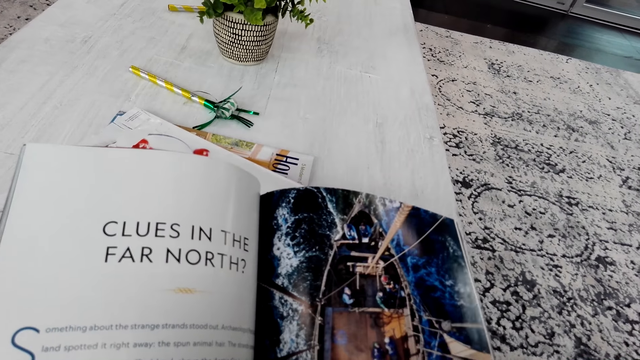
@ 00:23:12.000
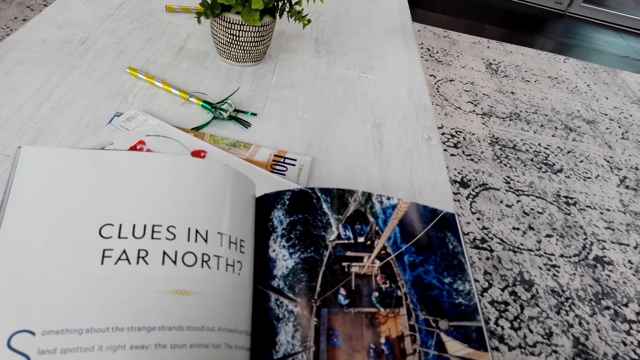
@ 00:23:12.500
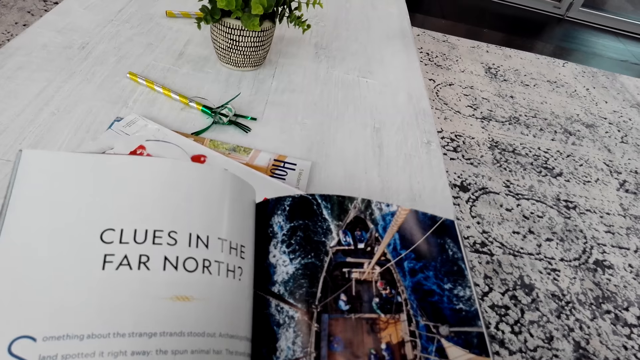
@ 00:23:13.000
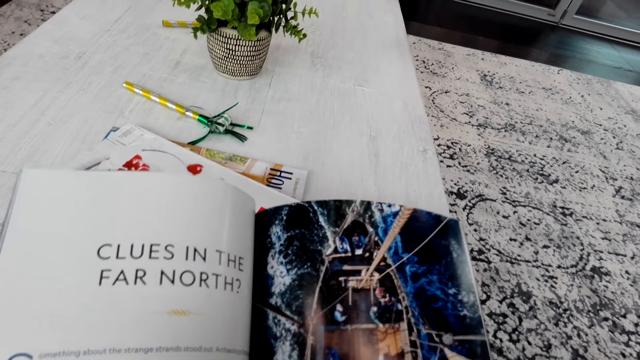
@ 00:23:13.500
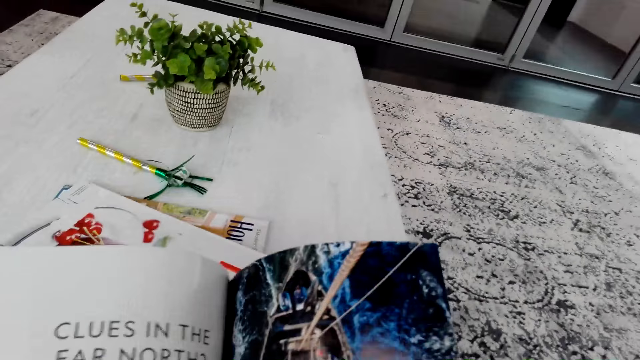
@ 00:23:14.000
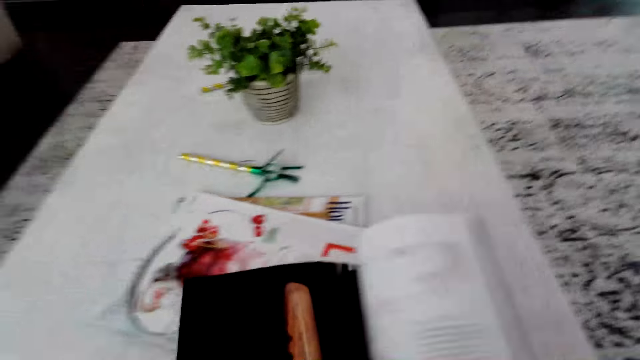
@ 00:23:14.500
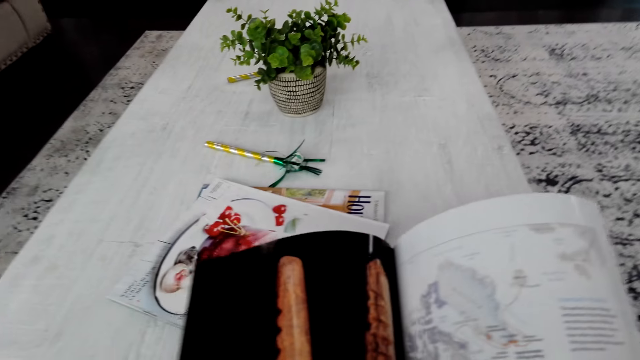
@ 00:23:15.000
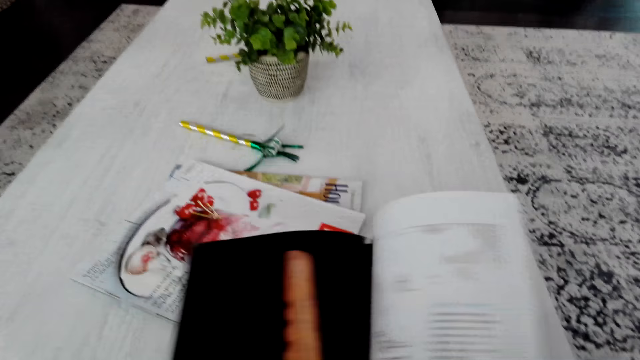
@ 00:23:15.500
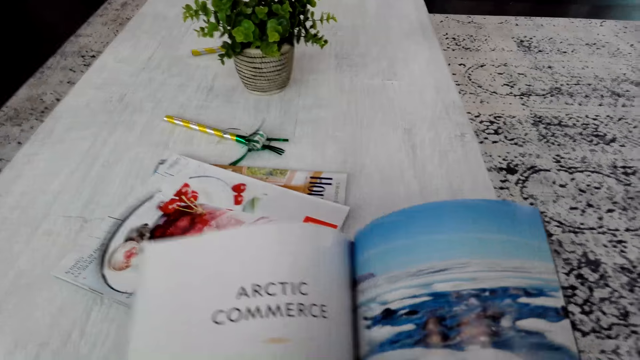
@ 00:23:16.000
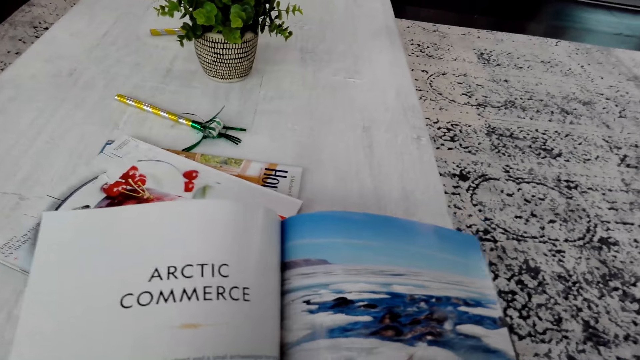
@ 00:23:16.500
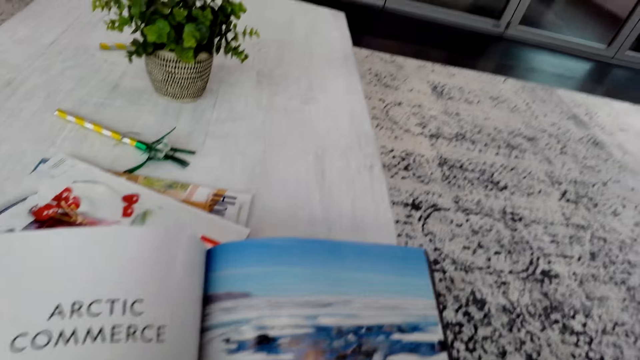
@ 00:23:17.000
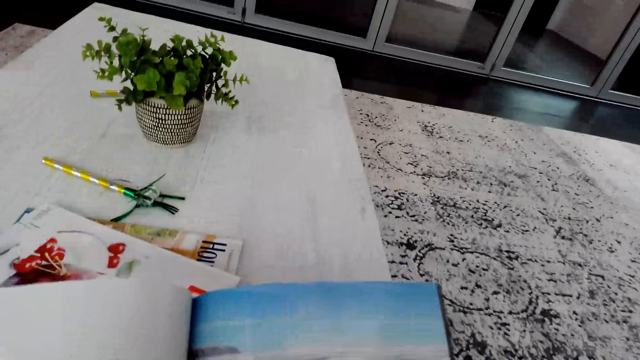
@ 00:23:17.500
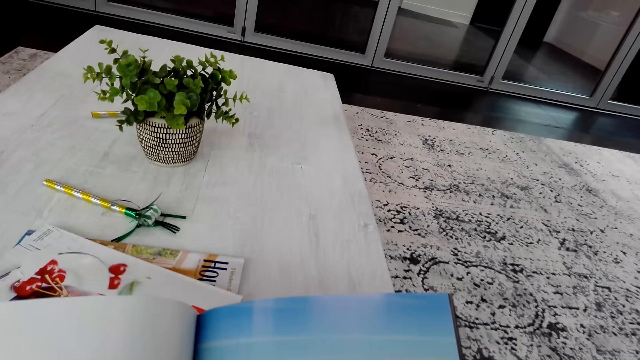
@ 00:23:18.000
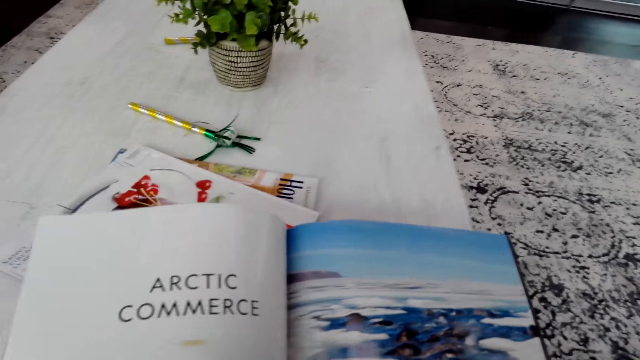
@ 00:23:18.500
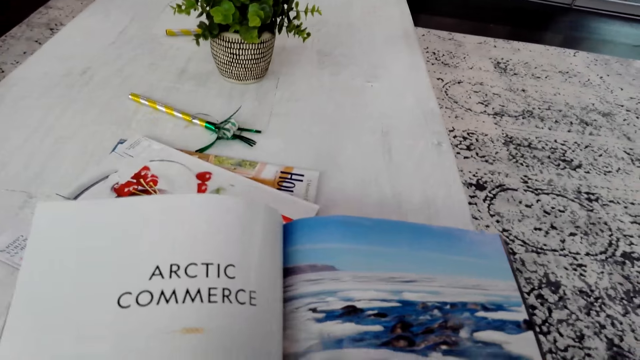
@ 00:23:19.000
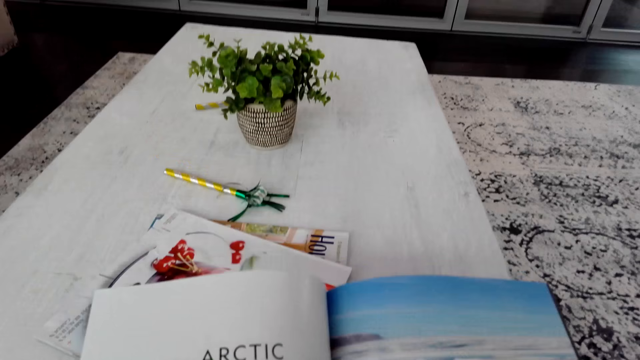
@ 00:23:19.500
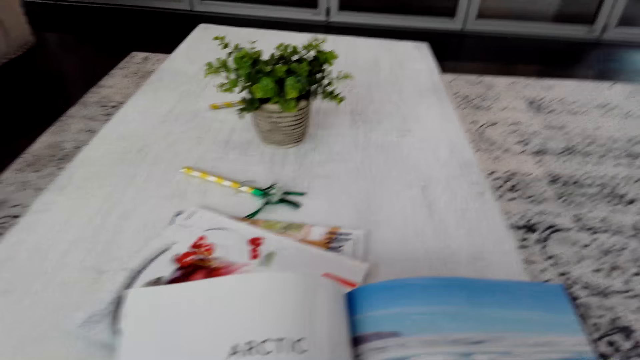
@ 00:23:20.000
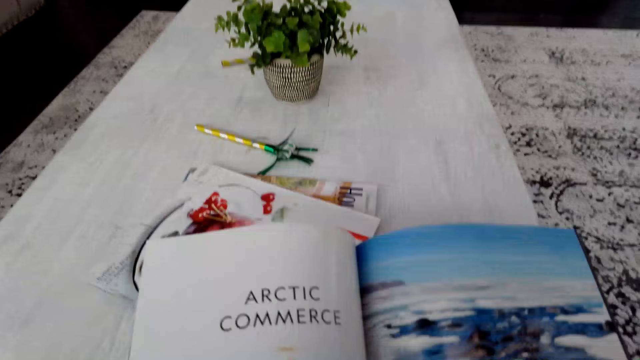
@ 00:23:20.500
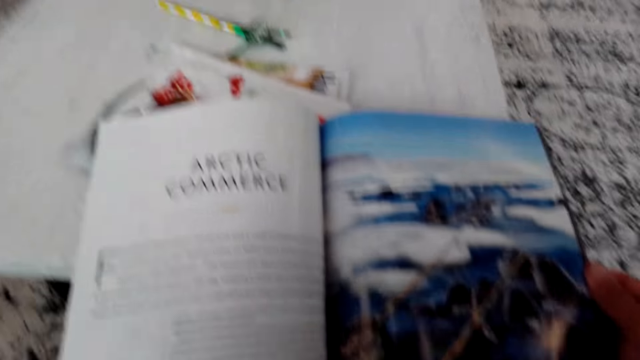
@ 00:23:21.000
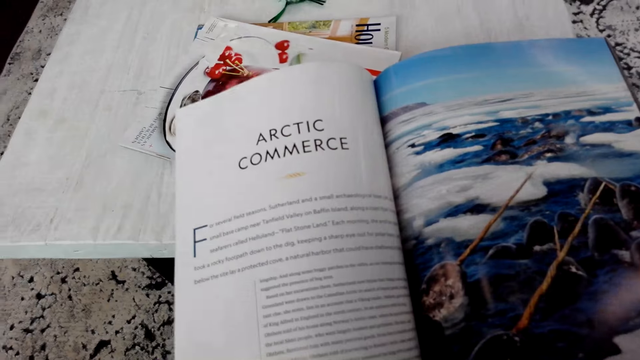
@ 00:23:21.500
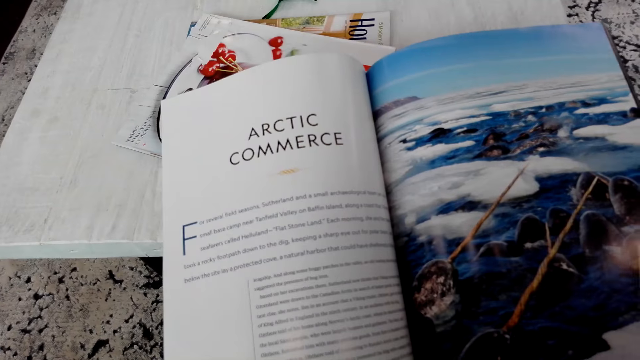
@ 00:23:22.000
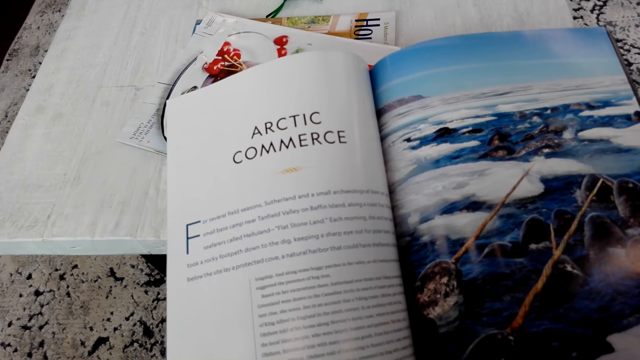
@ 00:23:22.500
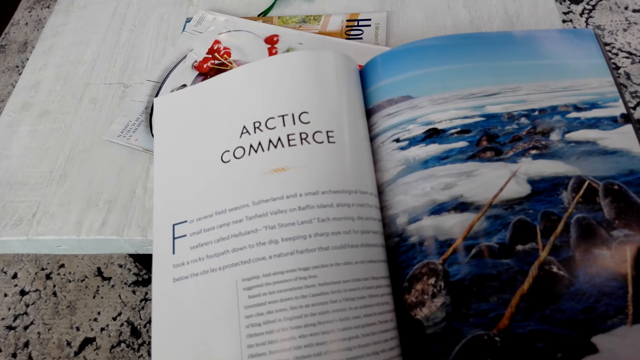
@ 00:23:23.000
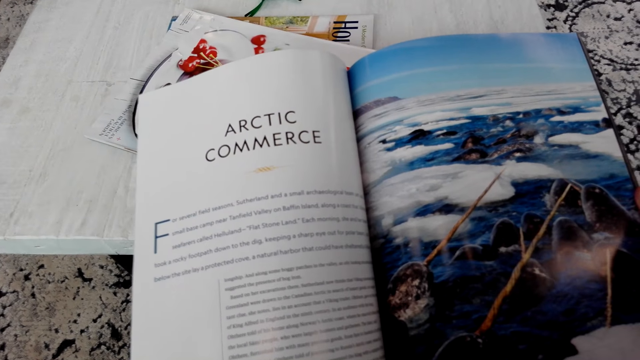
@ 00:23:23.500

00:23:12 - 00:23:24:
The camera wearer turns a page in the book. They turn another page in the book. They read the book.

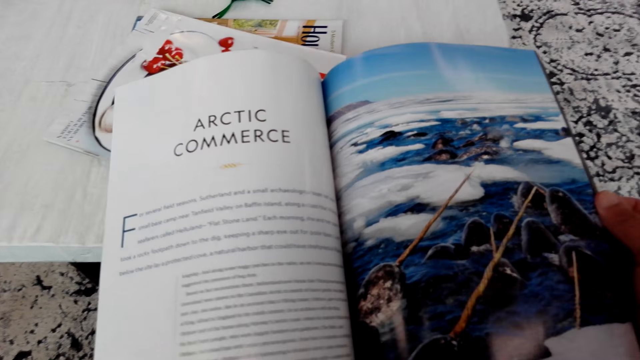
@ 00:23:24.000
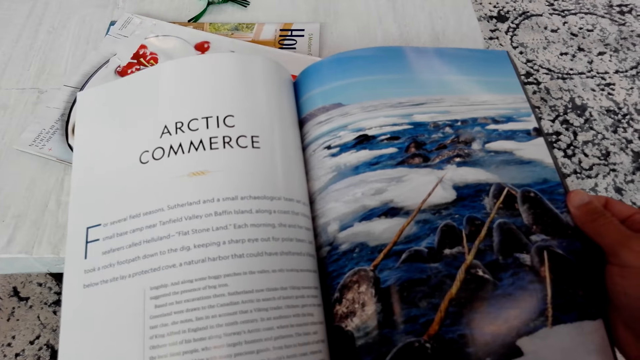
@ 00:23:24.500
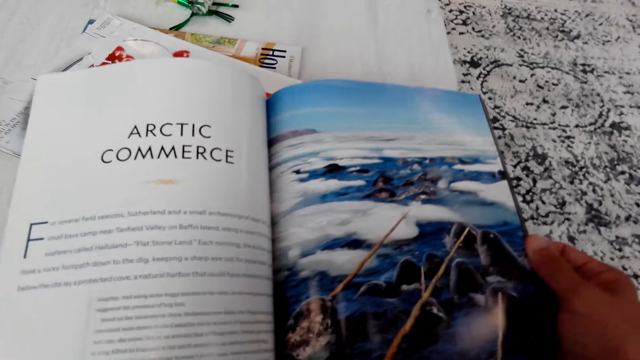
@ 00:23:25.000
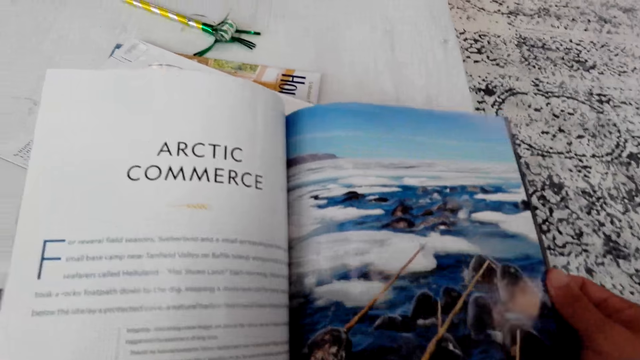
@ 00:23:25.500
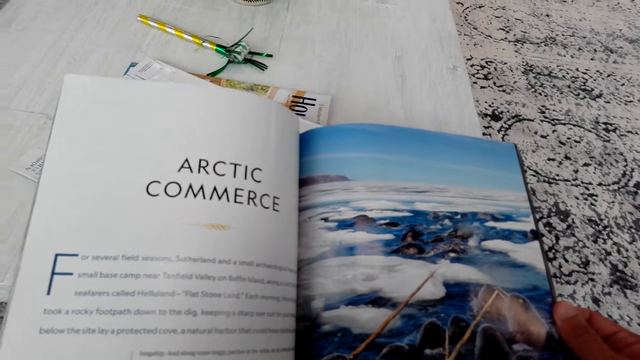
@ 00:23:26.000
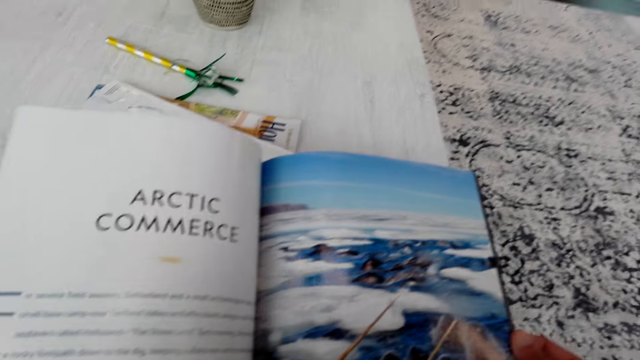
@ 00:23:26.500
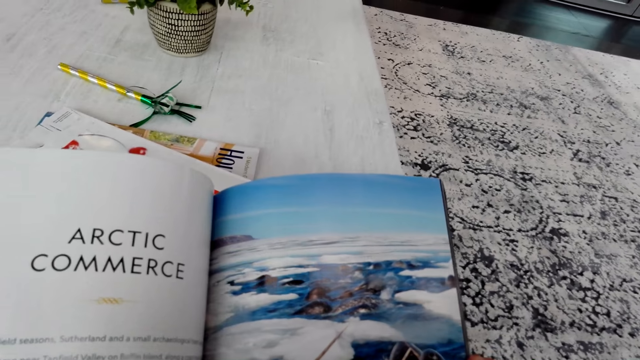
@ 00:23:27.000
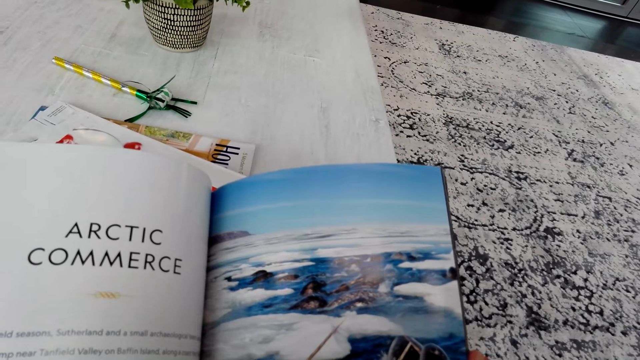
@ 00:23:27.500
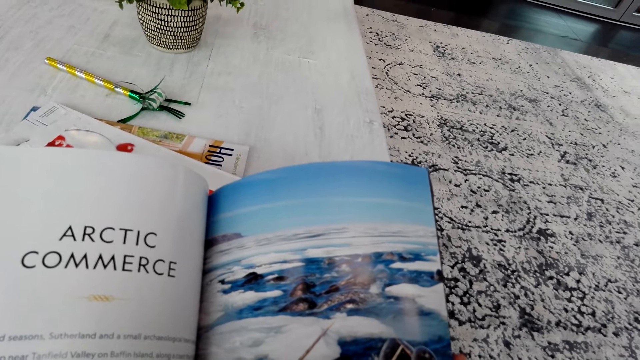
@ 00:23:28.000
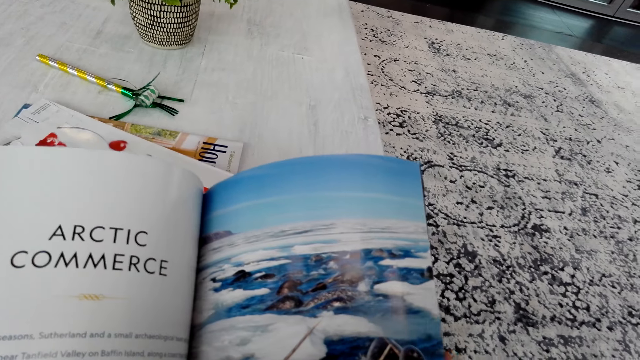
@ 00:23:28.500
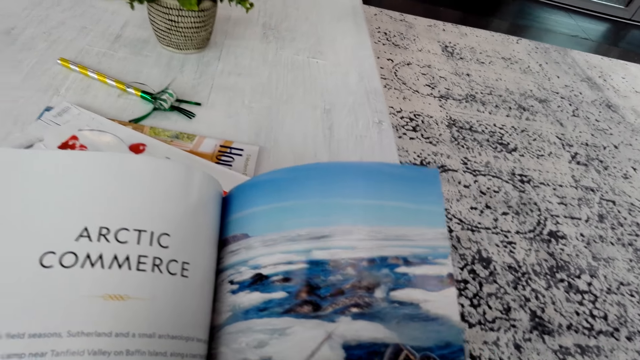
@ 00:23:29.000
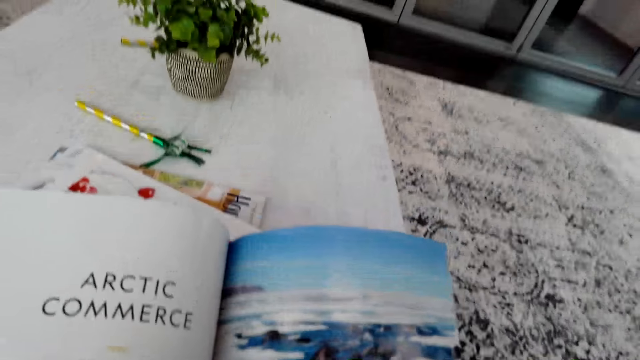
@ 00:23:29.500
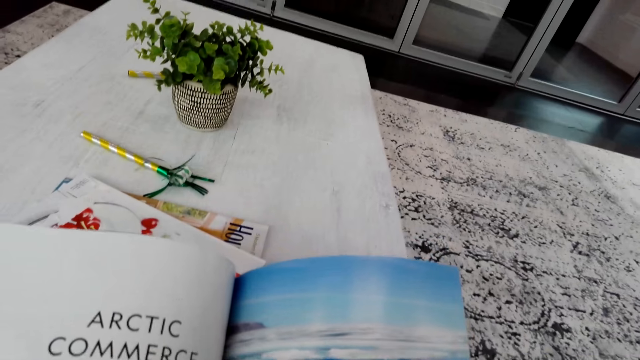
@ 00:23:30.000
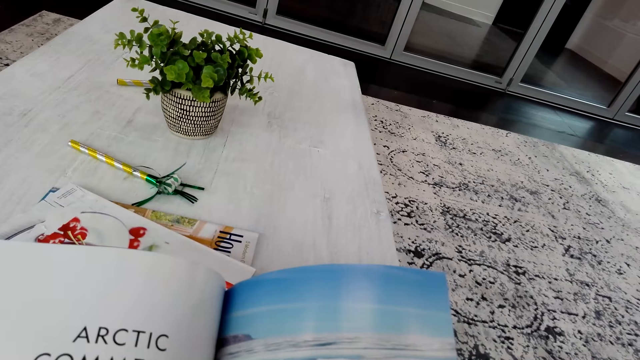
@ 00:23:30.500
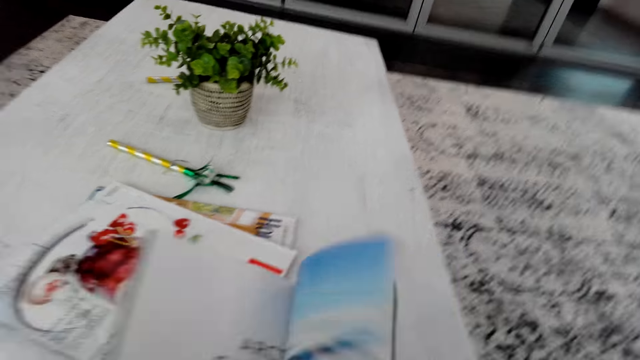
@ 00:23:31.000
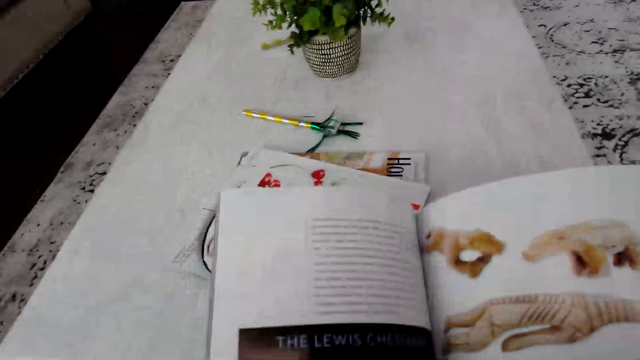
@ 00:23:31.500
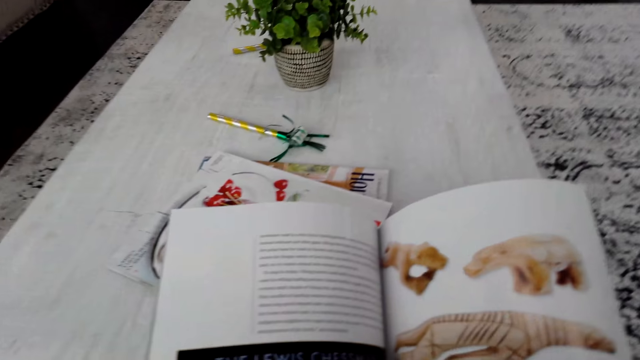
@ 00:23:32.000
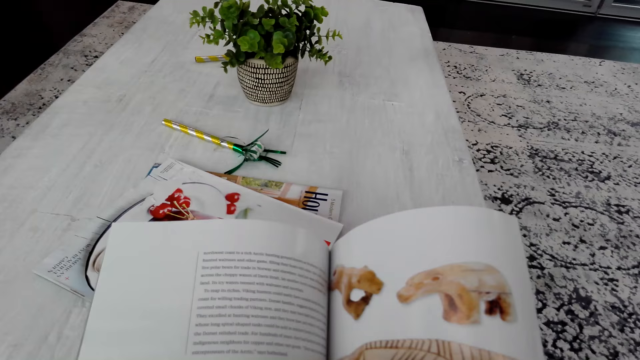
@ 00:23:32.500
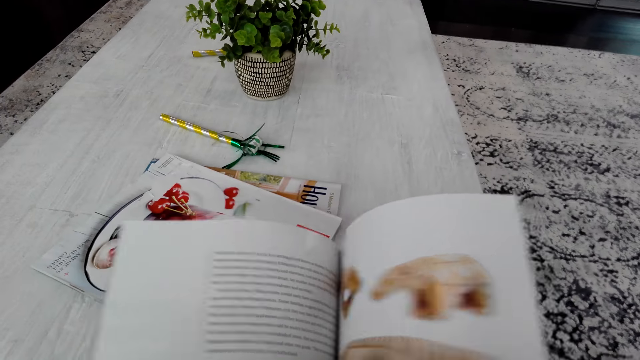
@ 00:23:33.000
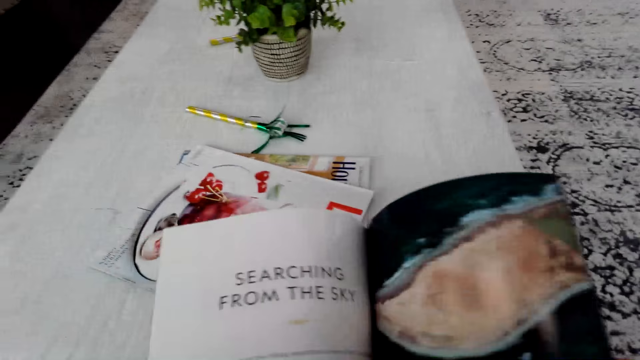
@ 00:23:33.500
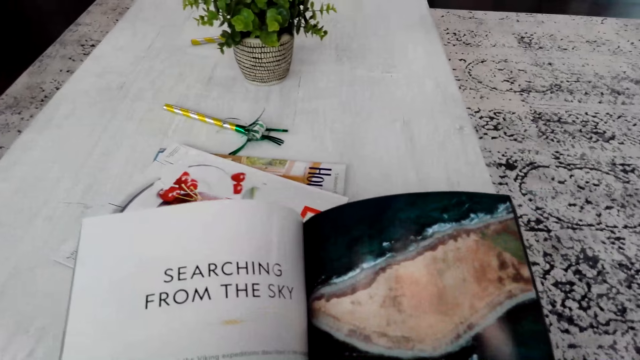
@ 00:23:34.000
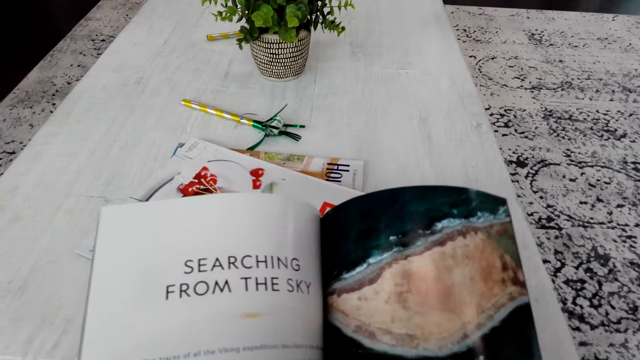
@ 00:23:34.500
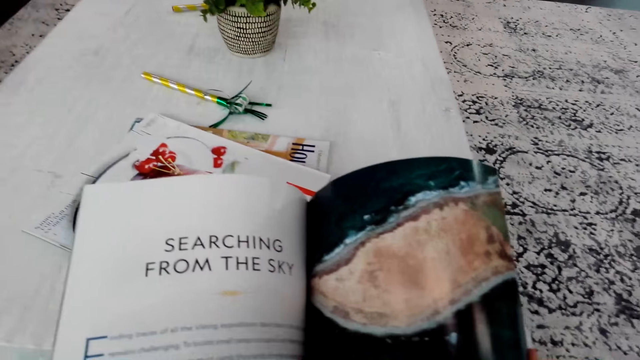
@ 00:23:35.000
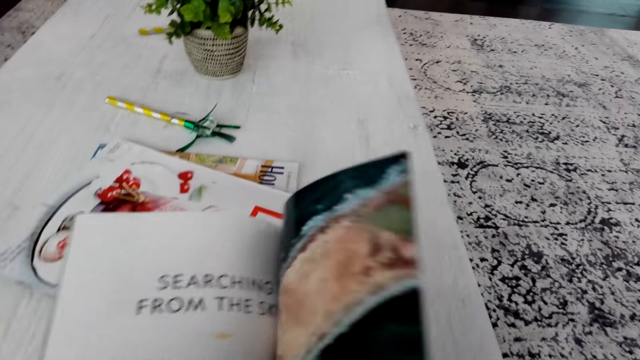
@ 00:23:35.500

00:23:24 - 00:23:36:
The camera wearer reads the magazine. They turn a page in the book. They turn a page in the book again. They open the magazine bags. They read the book.
